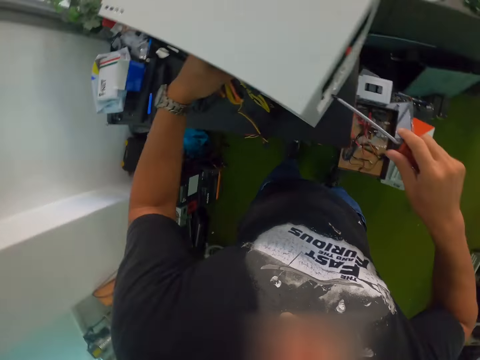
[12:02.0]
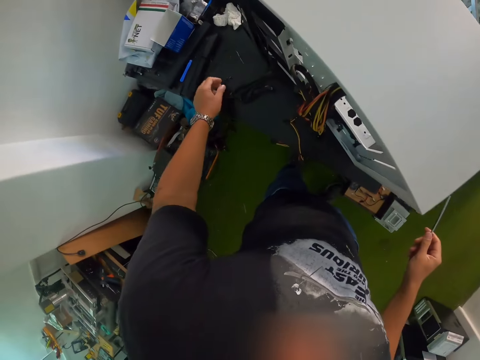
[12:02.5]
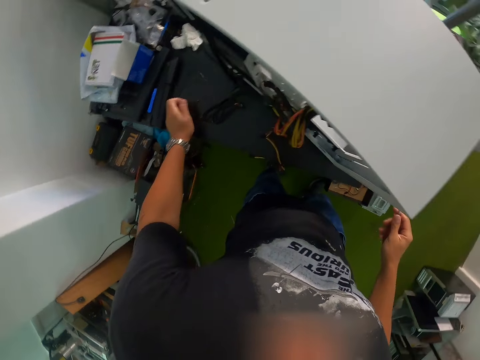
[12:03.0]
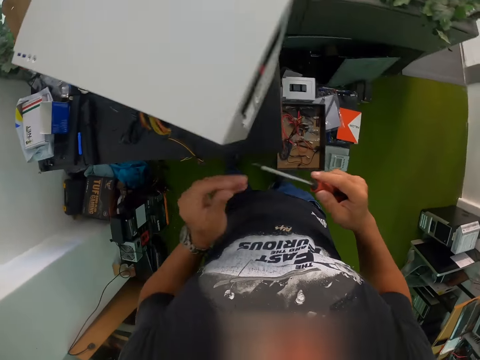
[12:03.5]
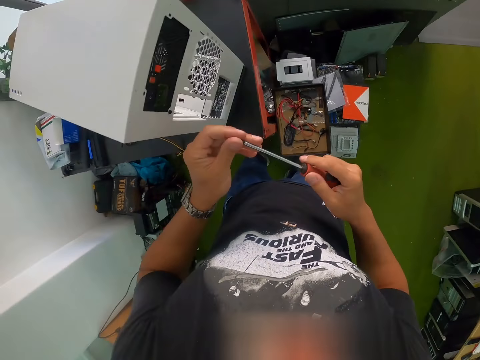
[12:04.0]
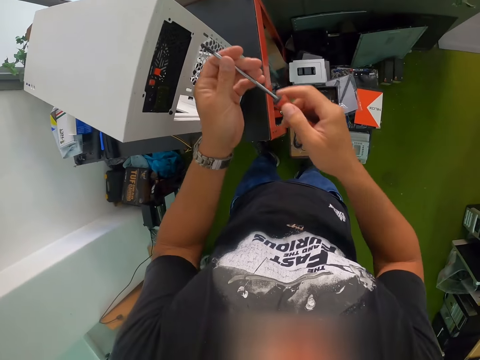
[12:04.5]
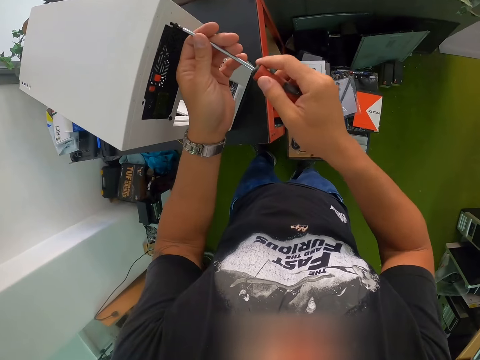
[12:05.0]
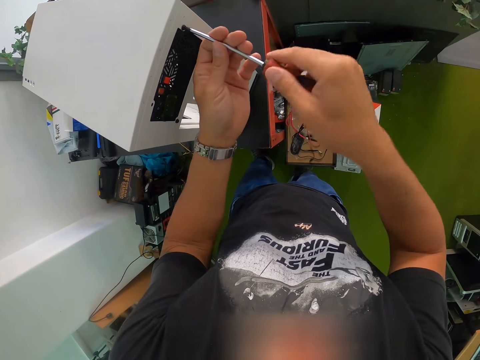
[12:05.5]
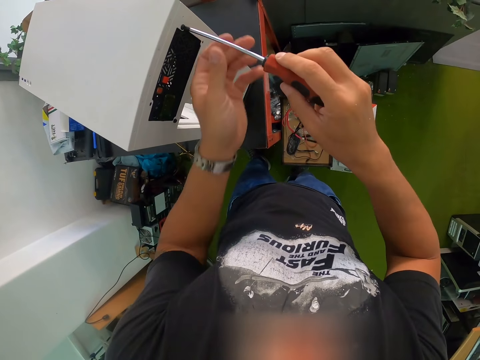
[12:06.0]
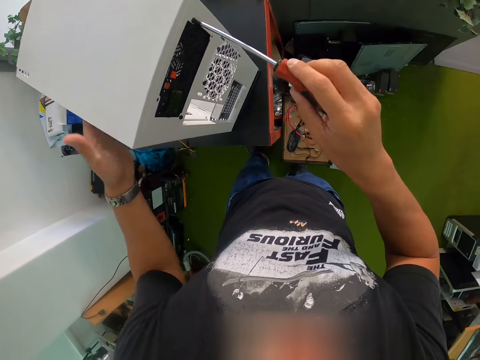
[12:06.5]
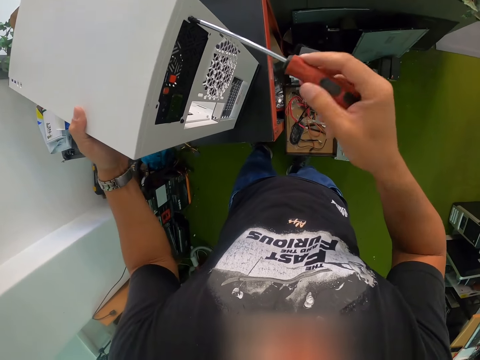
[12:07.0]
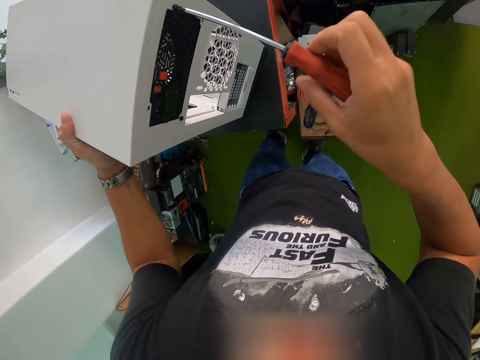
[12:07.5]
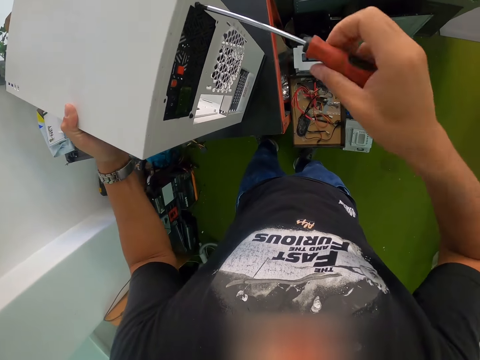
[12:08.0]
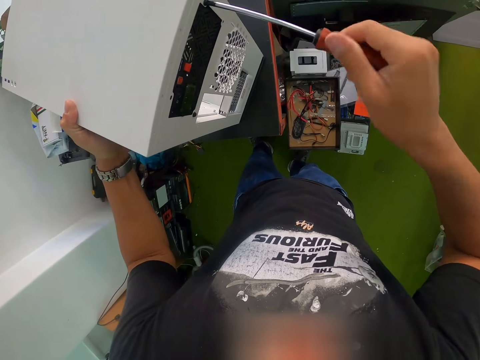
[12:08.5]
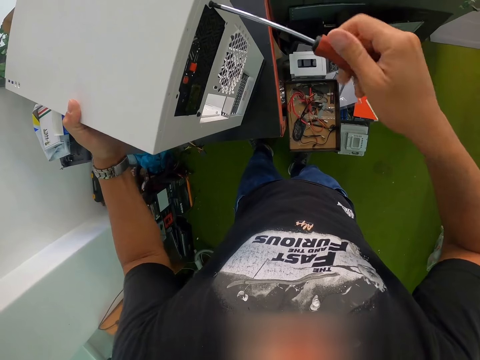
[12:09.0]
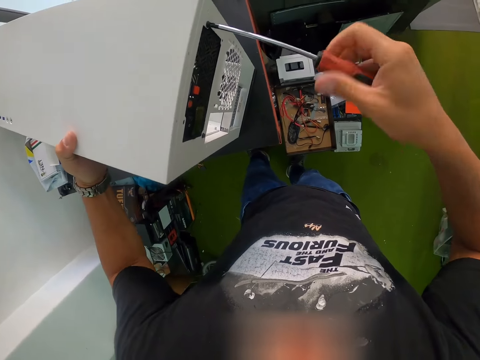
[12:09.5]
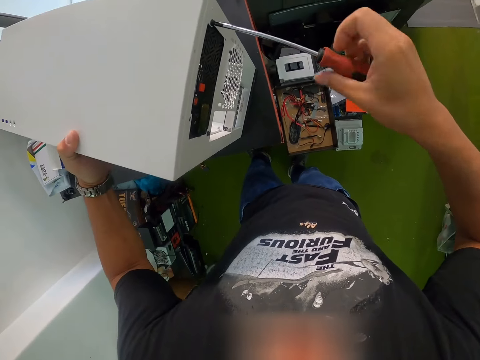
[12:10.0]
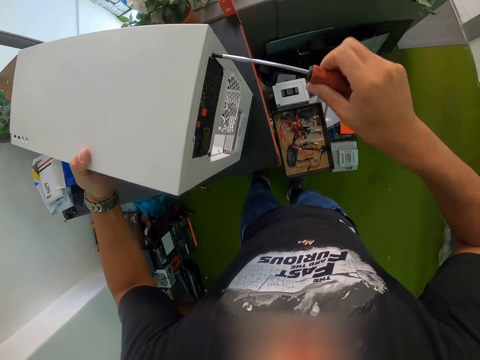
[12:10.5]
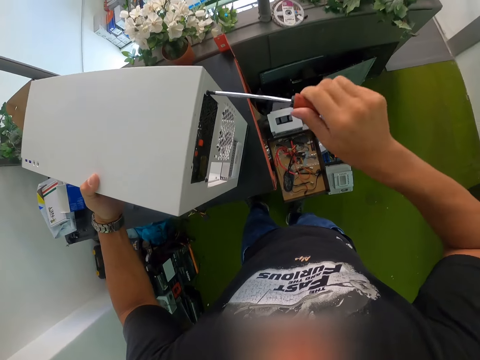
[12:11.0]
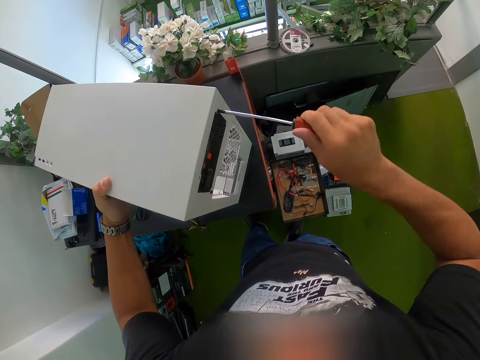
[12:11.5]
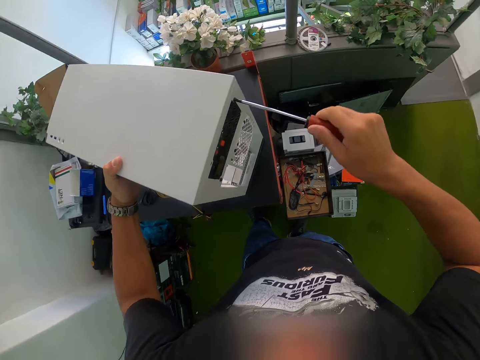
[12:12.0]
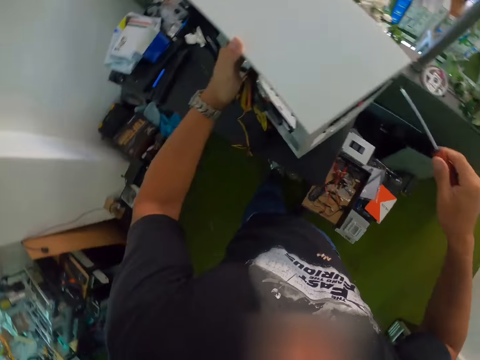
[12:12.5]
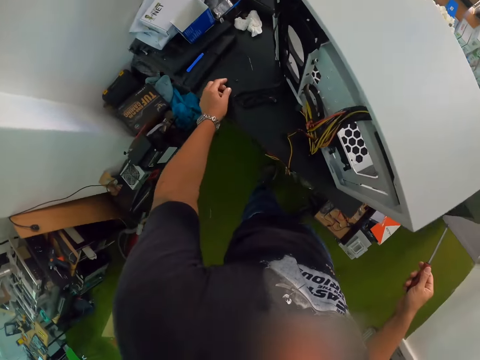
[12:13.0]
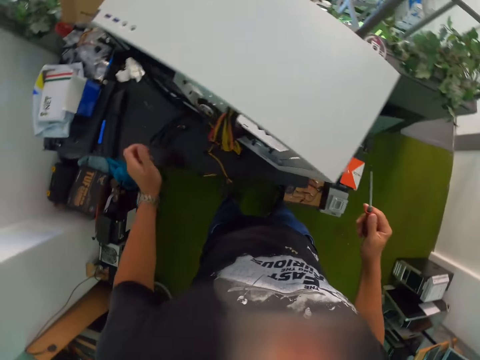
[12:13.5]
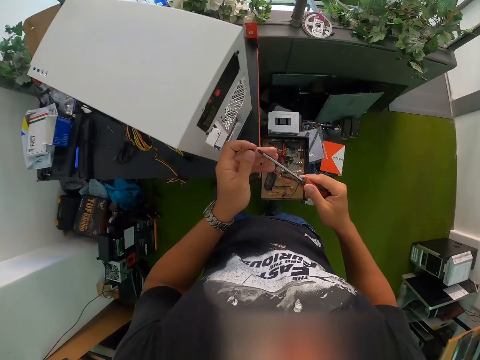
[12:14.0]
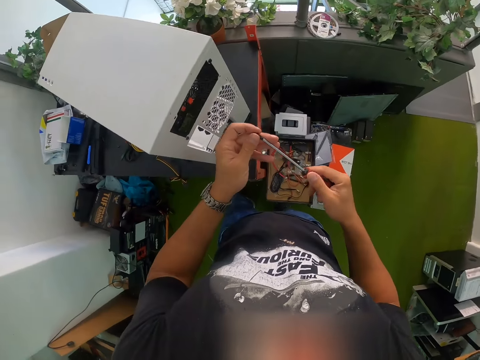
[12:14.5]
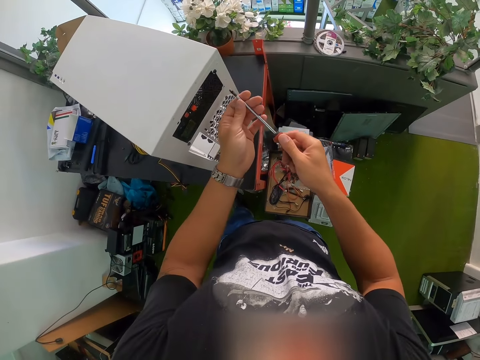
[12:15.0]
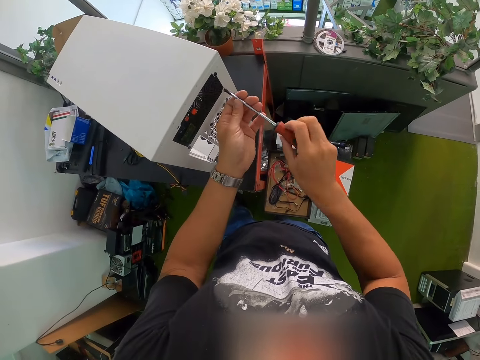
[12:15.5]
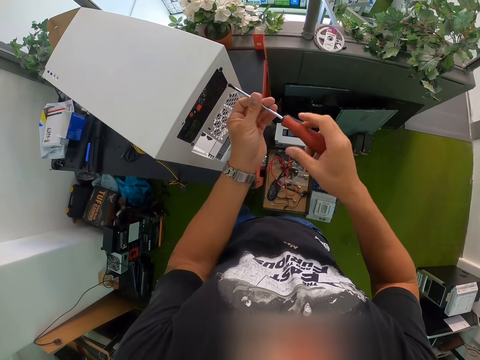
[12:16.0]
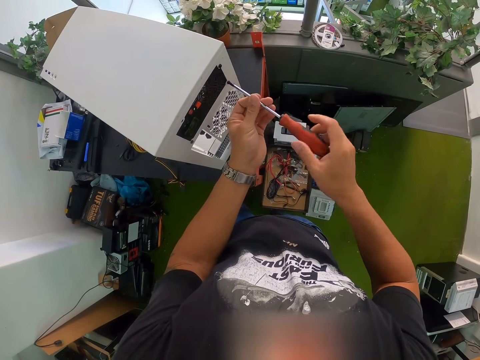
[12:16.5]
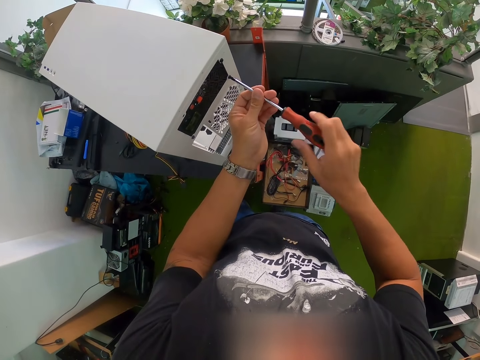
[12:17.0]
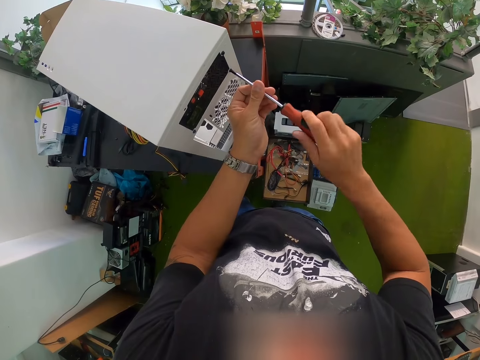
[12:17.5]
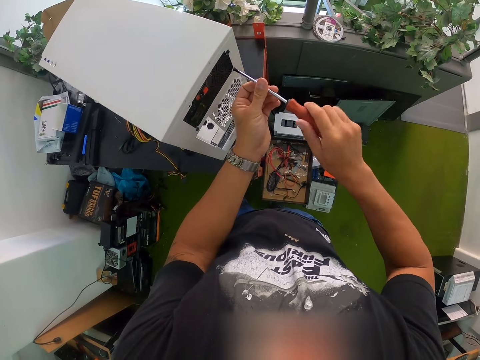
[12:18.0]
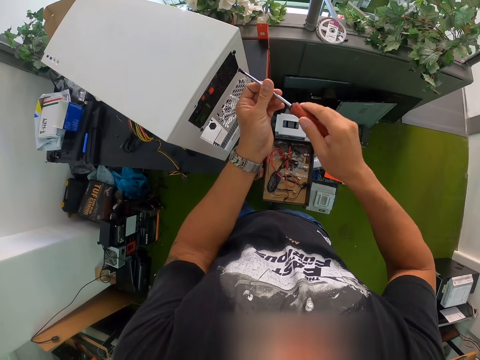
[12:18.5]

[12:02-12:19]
The camera wearer picks a screw on the table with his left hand. He fixes the screw on the tip of the magnetic screwdriver with his left hand. He drives the screw into the computer case on the table with the magnetic screw in his right hand. He picks a screw on the table with his left hand. He fixes the screw on the tip of the magnetic screwdriver with his left hand. He drives the screw into the computer case on the table with the magnetic screw in his right hand.

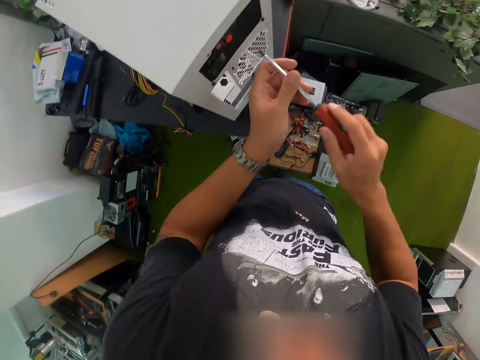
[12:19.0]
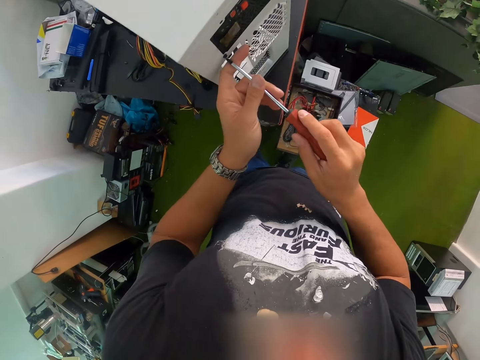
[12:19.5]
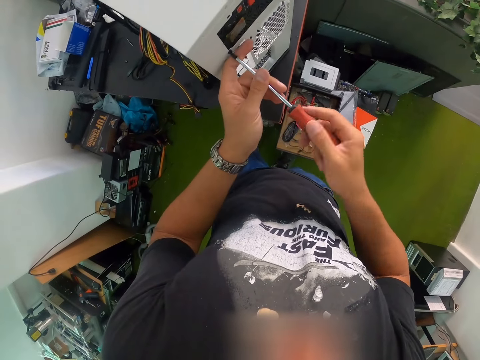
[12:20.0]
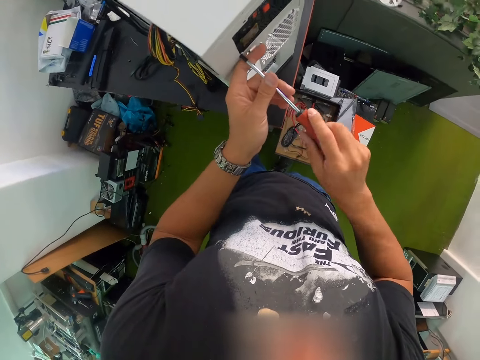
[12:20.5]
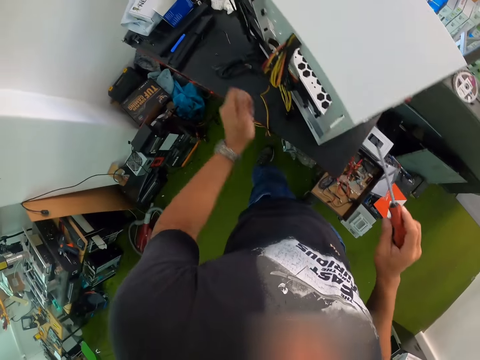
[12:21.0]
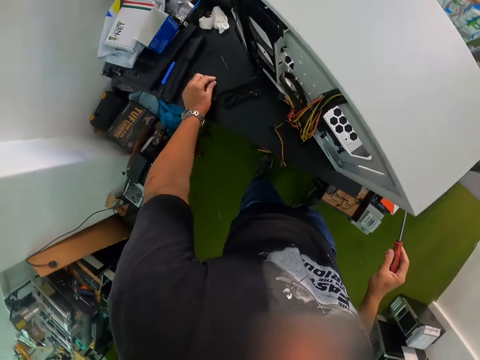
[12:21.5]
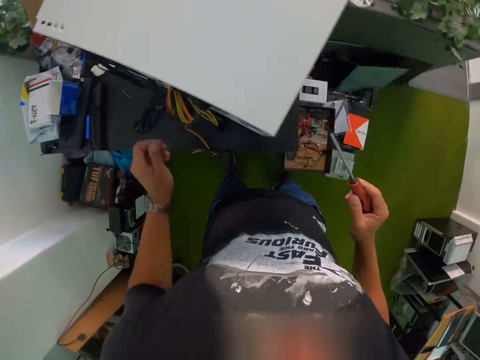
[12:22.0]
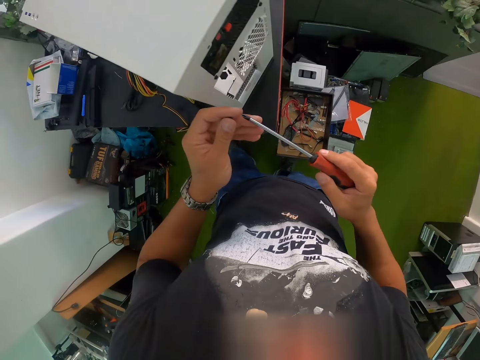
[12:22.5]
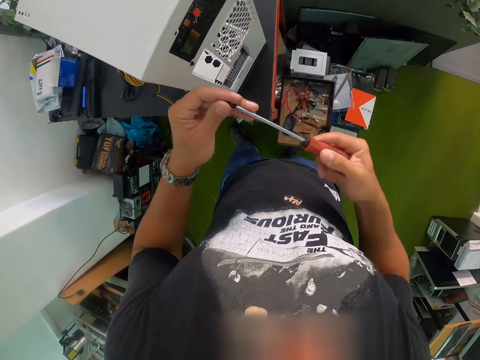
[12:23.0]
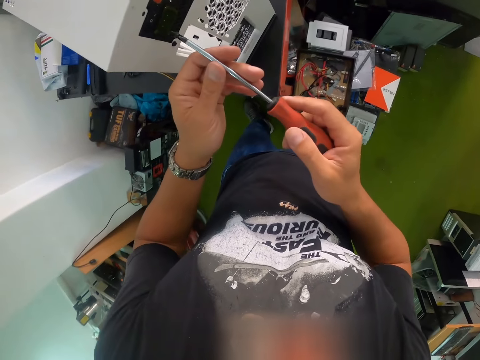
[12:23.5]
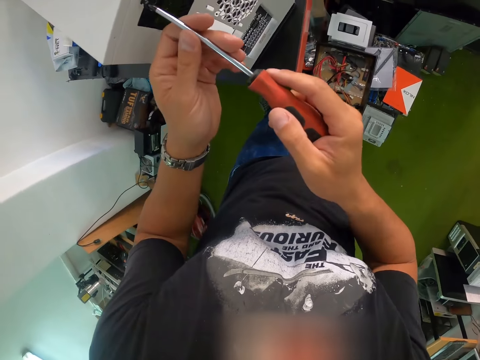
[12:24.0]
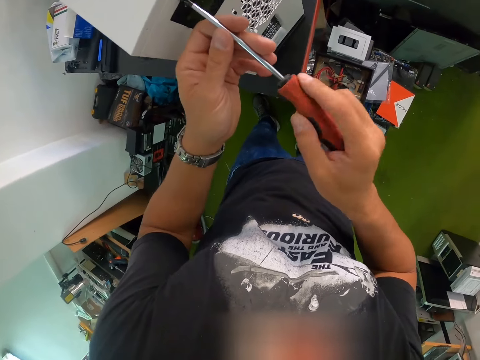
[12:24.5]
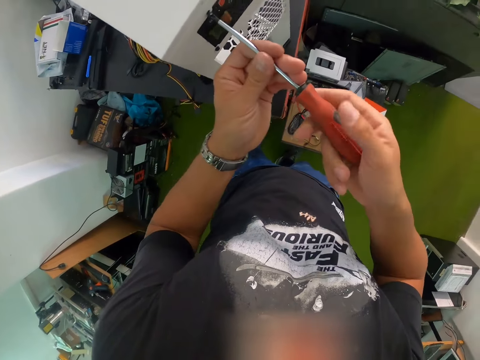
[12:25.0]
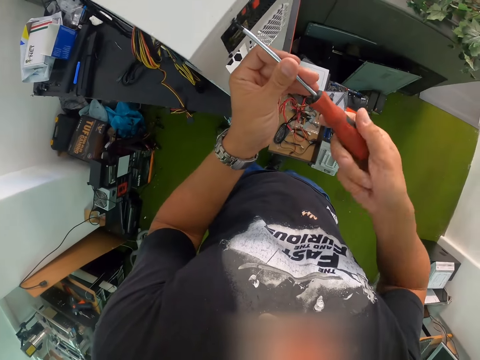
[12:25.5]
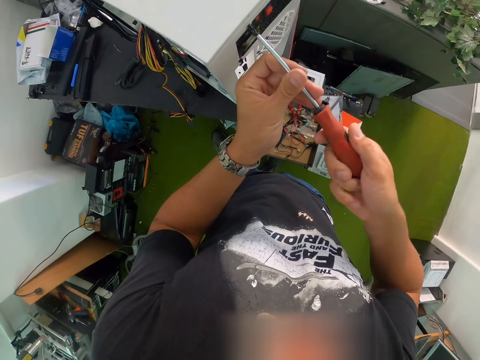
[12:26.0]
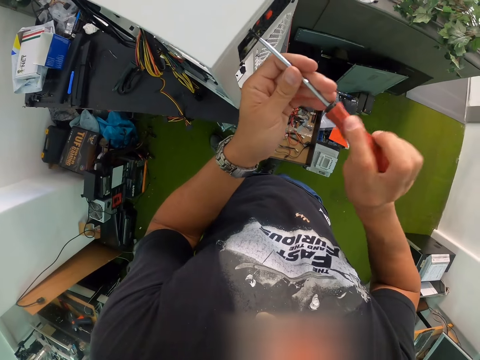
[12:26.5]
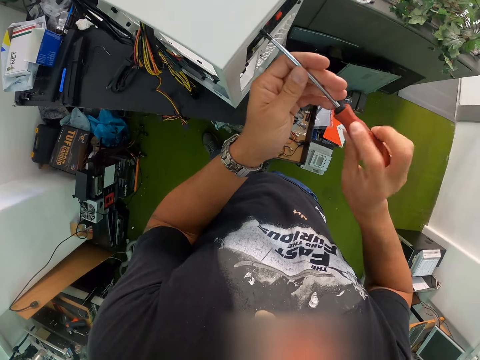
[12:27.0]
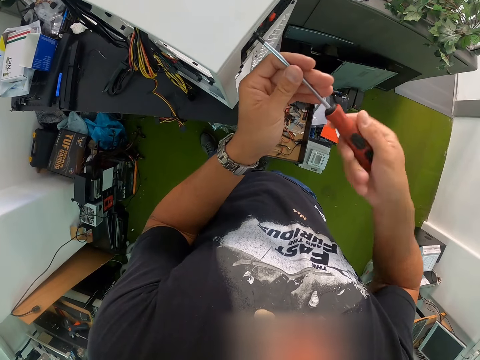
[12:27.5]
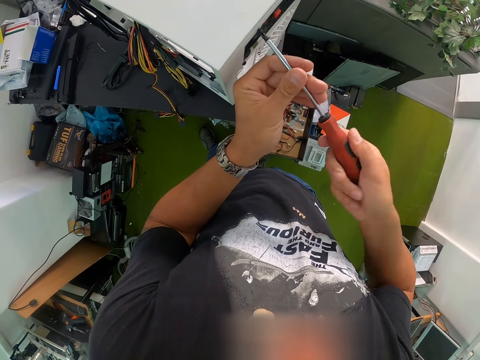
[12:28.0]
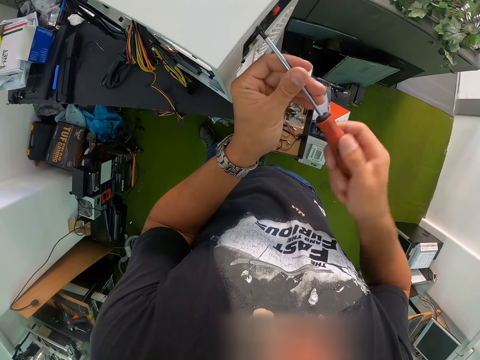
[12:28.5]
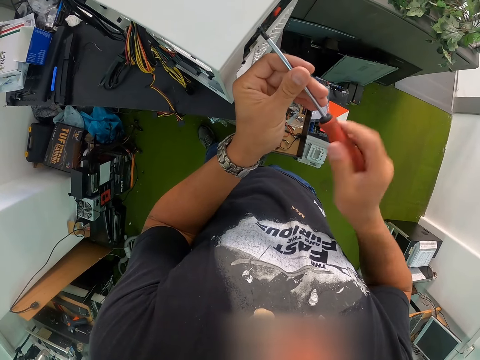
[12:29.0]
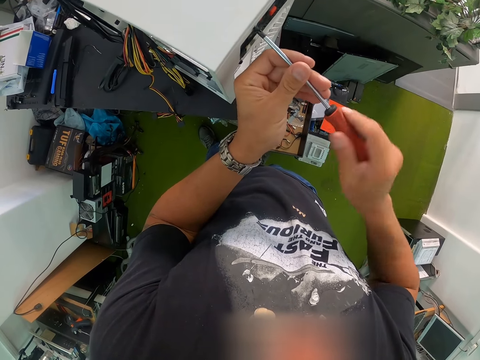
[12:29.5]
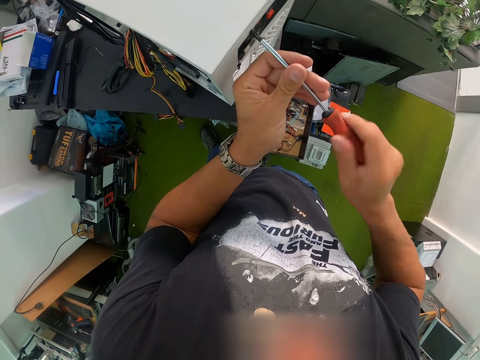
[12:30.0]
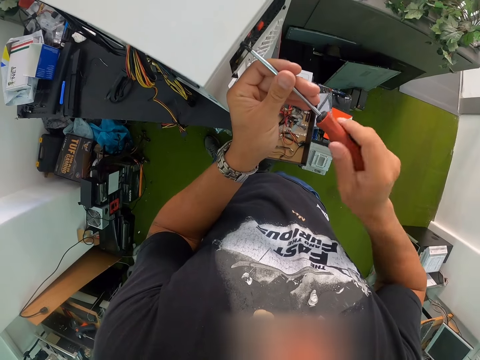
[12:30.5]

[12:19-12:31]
The camera wearer picks a screw on the table with his left hand. He fixes the screw on the tip of the magnetic screwdriver with his left hand. He drives the screw into the computer case on the table with the magnetic screw in his right hand.
